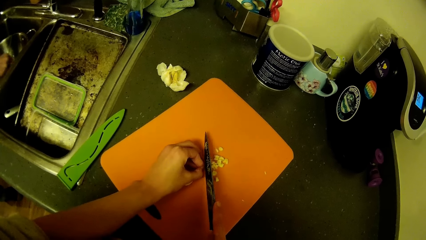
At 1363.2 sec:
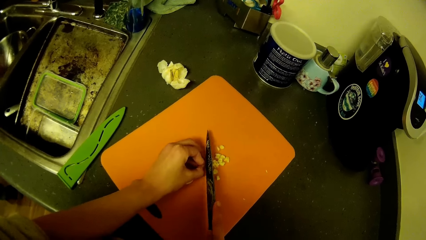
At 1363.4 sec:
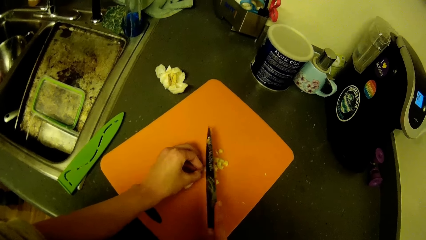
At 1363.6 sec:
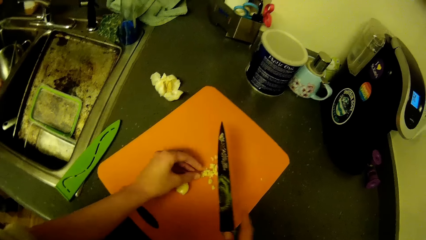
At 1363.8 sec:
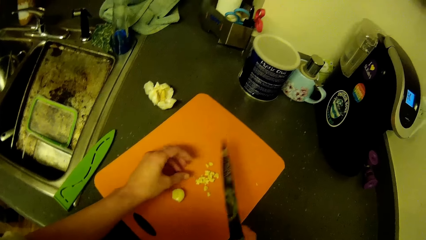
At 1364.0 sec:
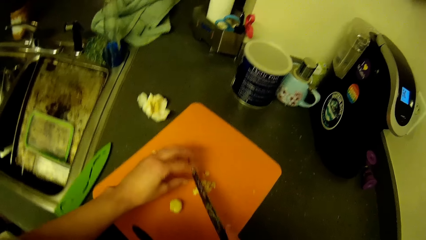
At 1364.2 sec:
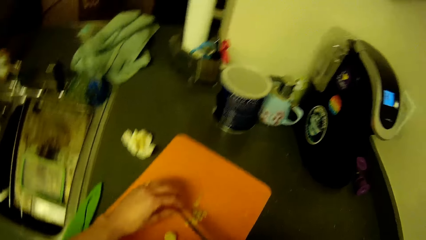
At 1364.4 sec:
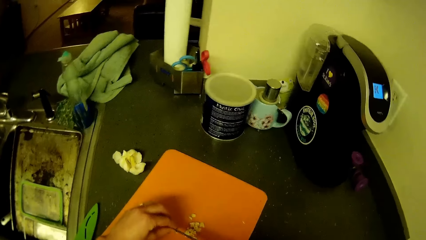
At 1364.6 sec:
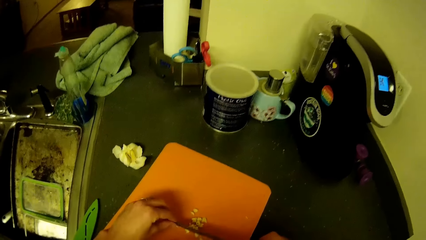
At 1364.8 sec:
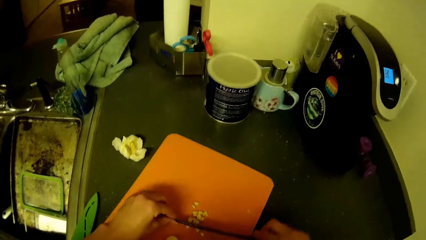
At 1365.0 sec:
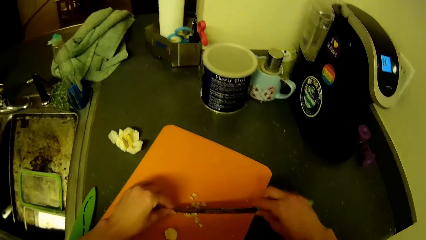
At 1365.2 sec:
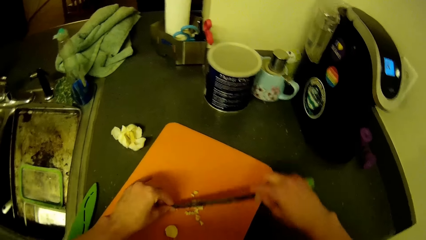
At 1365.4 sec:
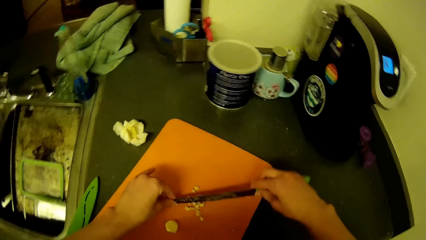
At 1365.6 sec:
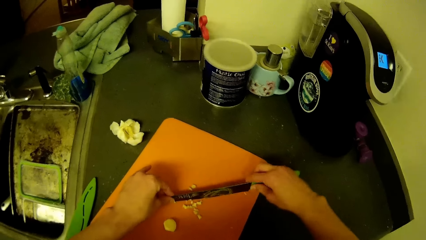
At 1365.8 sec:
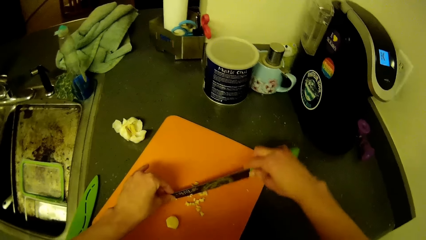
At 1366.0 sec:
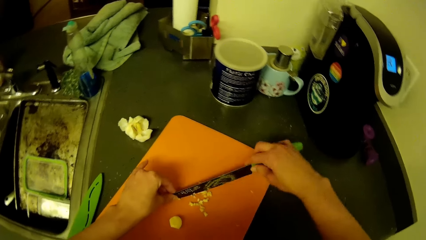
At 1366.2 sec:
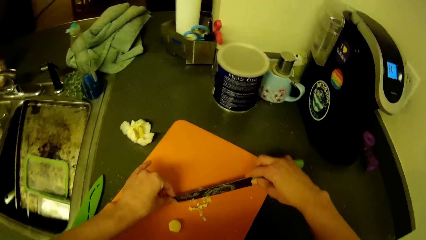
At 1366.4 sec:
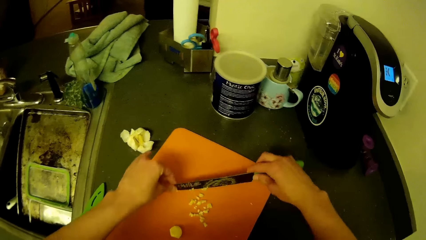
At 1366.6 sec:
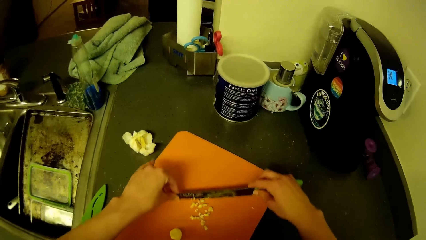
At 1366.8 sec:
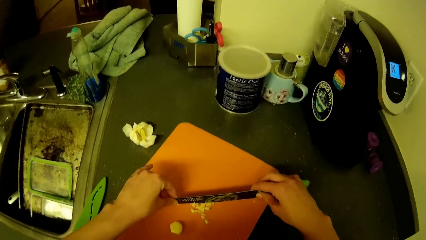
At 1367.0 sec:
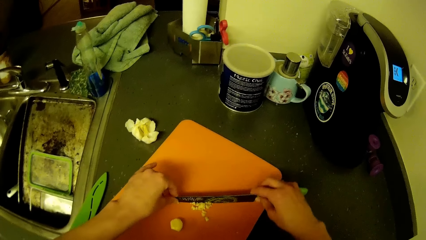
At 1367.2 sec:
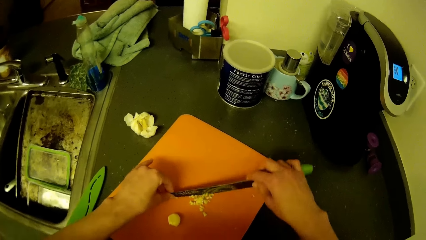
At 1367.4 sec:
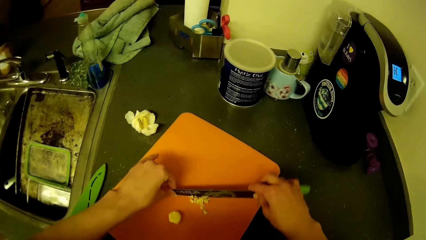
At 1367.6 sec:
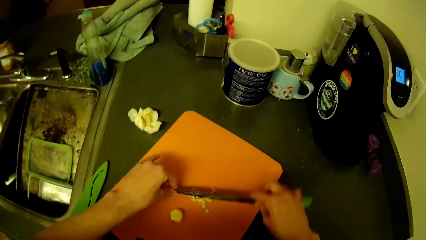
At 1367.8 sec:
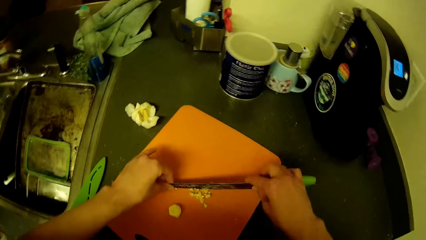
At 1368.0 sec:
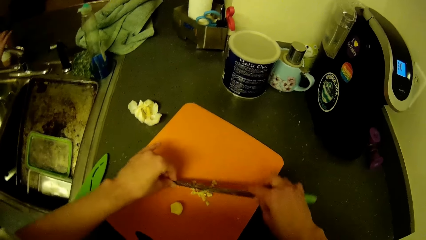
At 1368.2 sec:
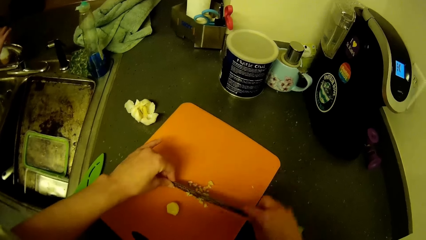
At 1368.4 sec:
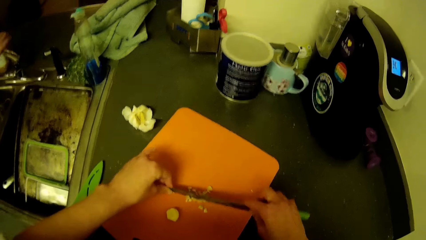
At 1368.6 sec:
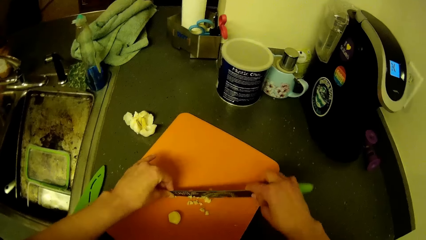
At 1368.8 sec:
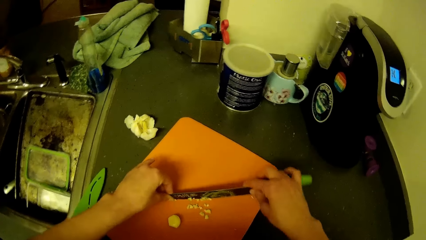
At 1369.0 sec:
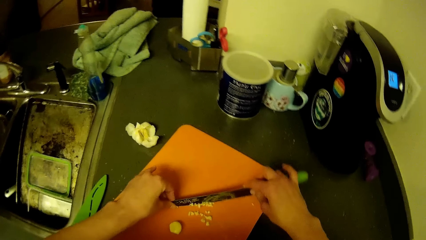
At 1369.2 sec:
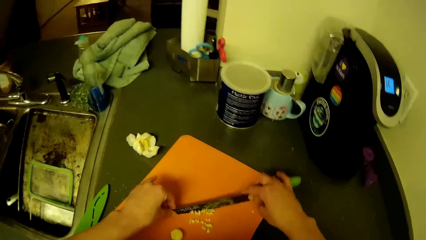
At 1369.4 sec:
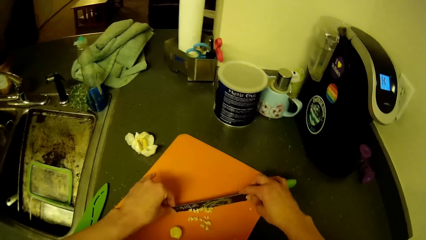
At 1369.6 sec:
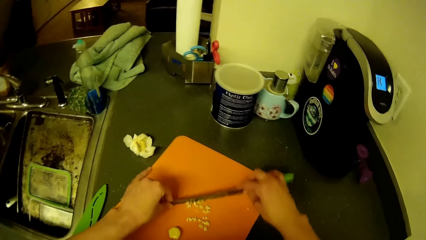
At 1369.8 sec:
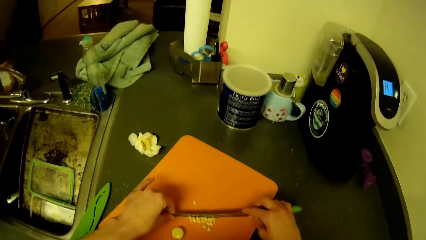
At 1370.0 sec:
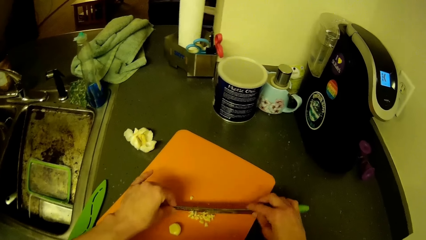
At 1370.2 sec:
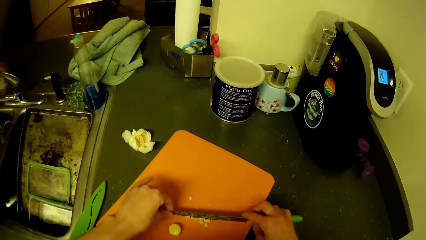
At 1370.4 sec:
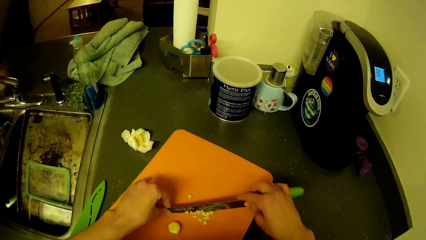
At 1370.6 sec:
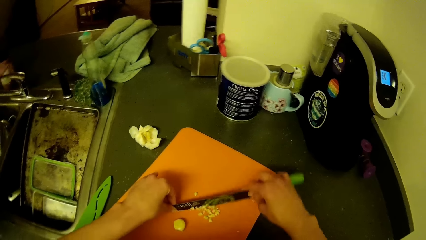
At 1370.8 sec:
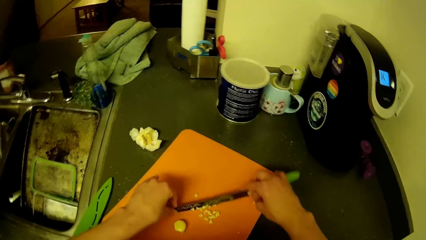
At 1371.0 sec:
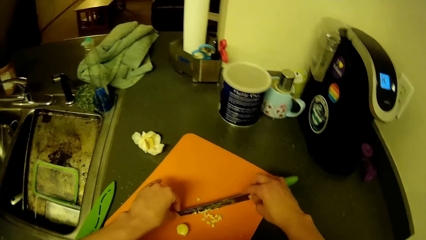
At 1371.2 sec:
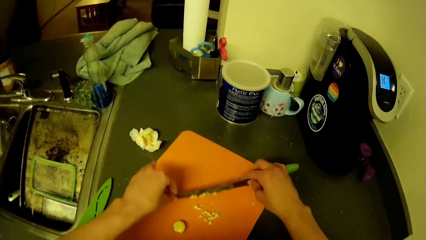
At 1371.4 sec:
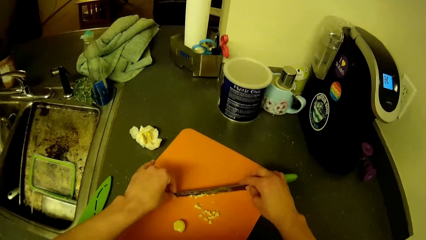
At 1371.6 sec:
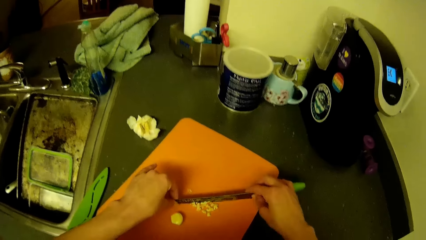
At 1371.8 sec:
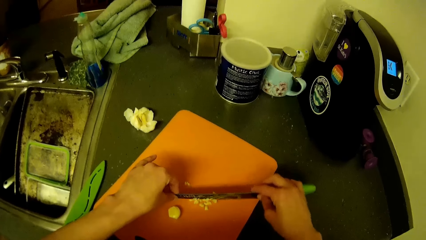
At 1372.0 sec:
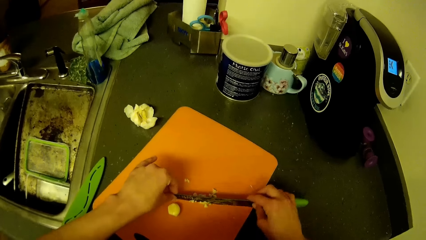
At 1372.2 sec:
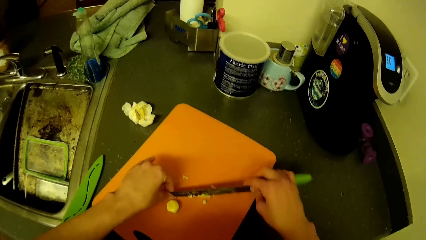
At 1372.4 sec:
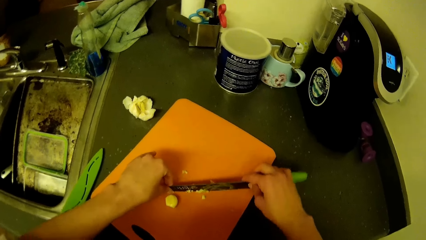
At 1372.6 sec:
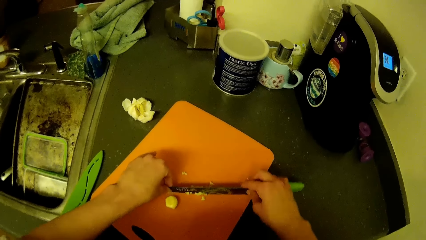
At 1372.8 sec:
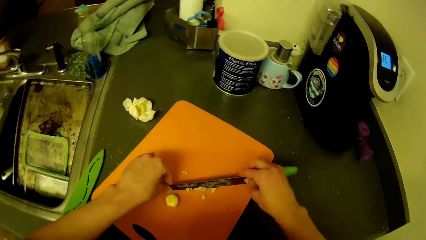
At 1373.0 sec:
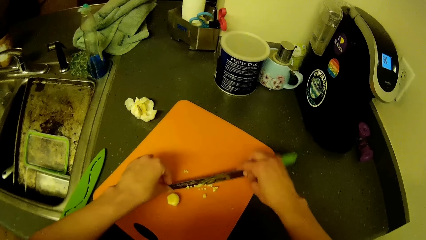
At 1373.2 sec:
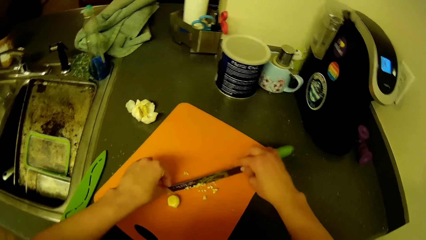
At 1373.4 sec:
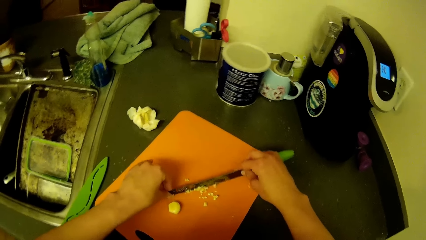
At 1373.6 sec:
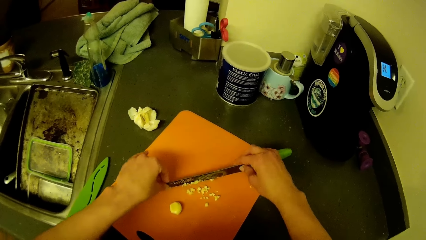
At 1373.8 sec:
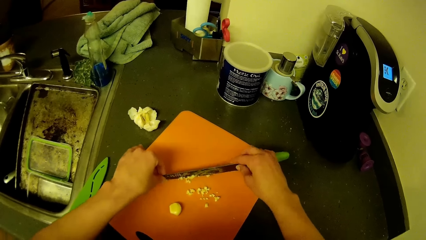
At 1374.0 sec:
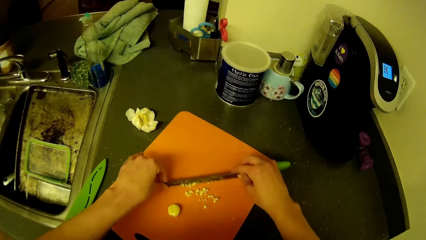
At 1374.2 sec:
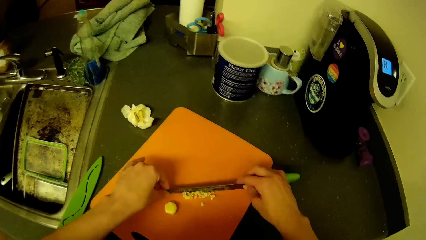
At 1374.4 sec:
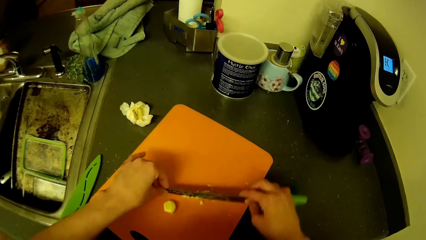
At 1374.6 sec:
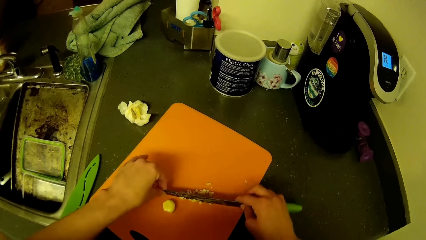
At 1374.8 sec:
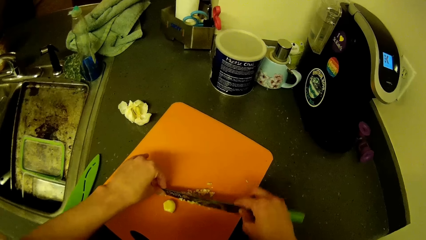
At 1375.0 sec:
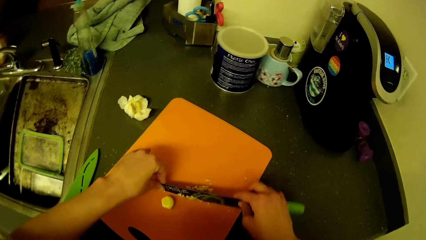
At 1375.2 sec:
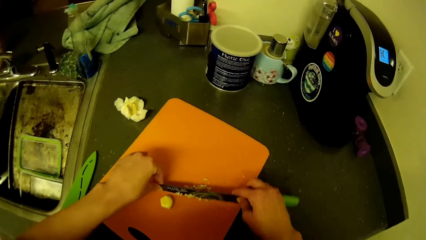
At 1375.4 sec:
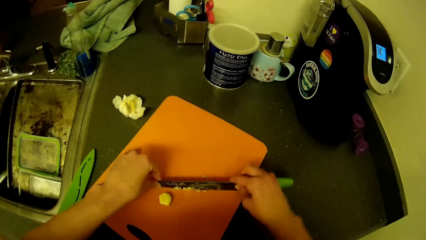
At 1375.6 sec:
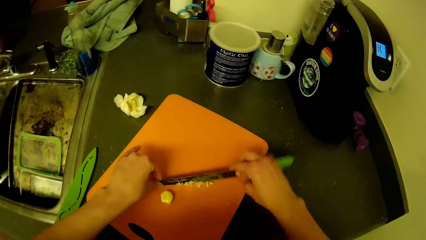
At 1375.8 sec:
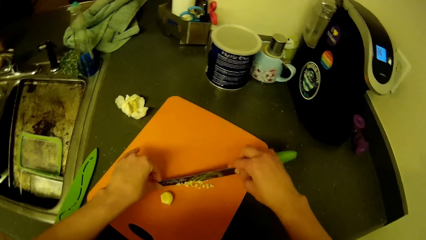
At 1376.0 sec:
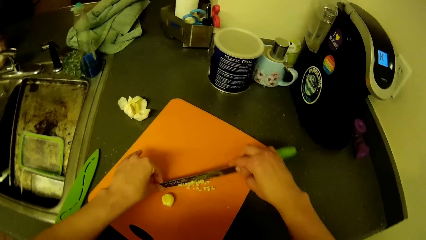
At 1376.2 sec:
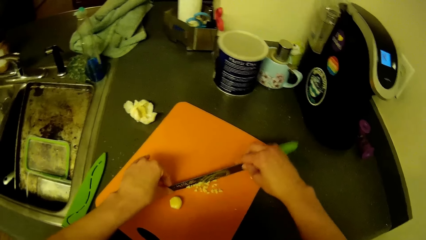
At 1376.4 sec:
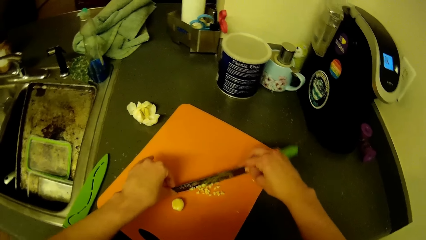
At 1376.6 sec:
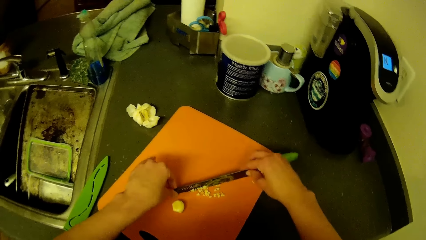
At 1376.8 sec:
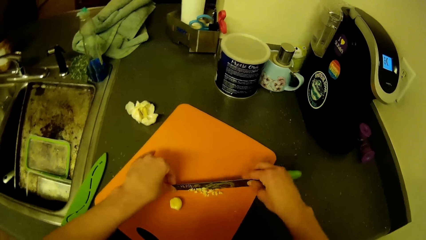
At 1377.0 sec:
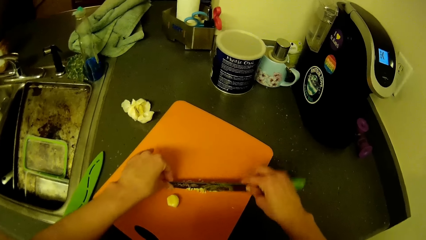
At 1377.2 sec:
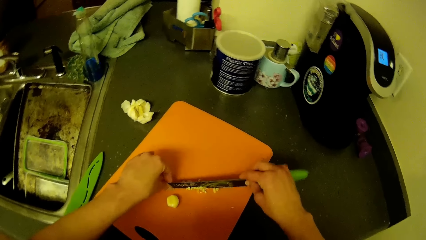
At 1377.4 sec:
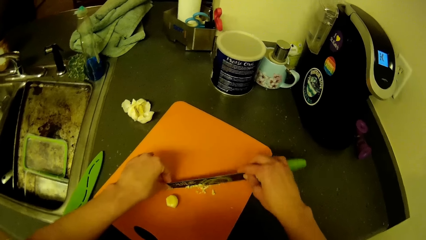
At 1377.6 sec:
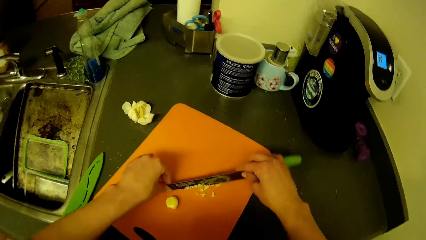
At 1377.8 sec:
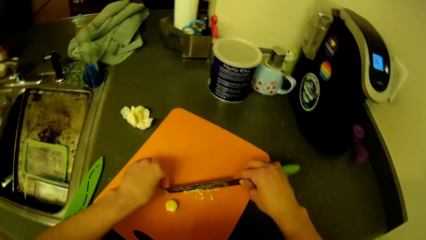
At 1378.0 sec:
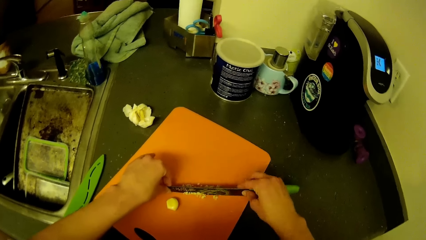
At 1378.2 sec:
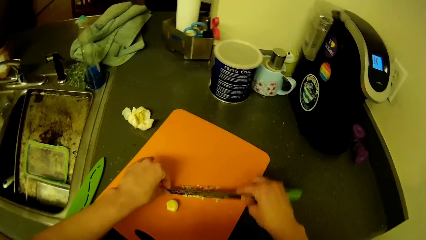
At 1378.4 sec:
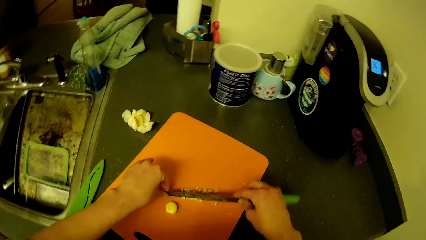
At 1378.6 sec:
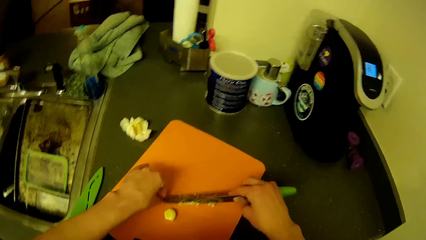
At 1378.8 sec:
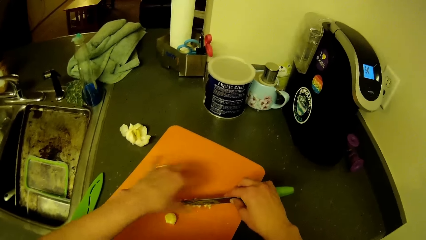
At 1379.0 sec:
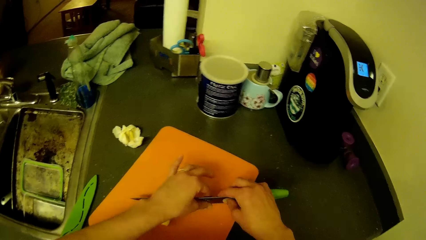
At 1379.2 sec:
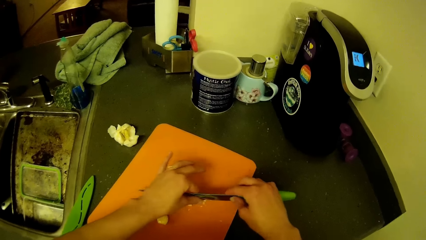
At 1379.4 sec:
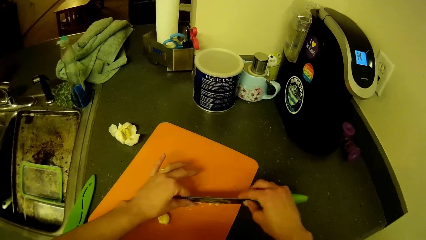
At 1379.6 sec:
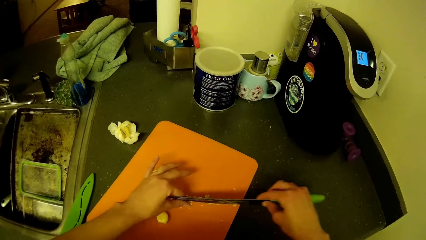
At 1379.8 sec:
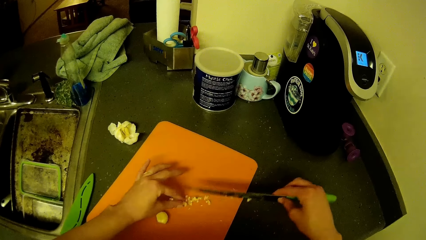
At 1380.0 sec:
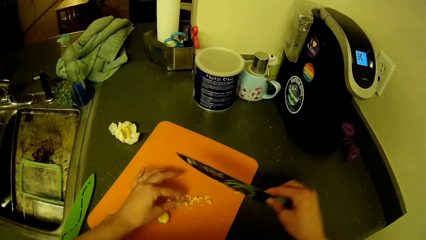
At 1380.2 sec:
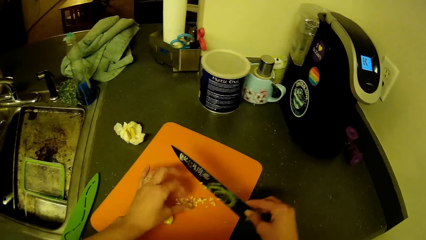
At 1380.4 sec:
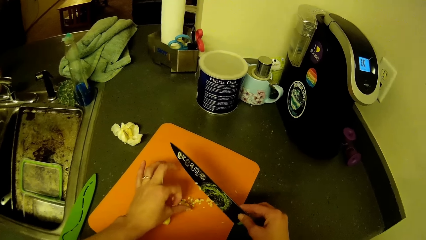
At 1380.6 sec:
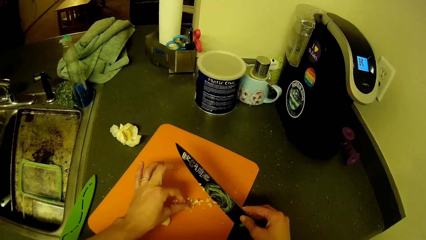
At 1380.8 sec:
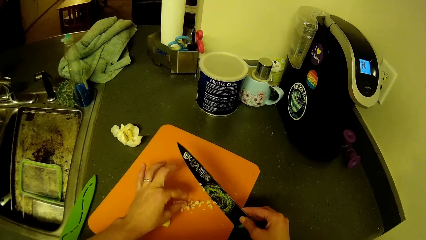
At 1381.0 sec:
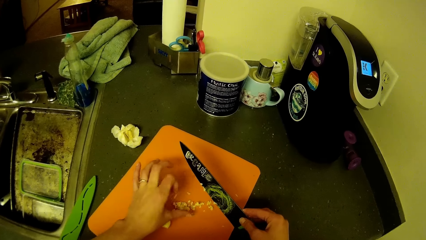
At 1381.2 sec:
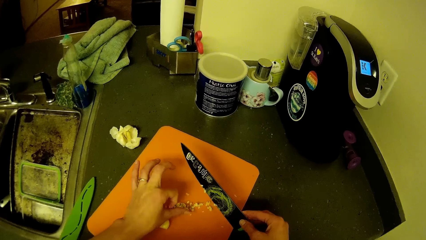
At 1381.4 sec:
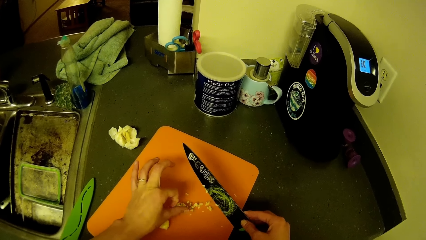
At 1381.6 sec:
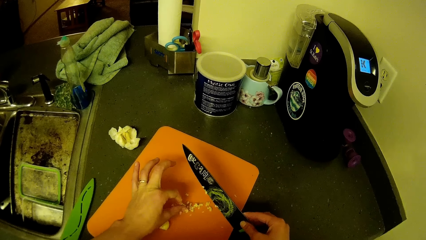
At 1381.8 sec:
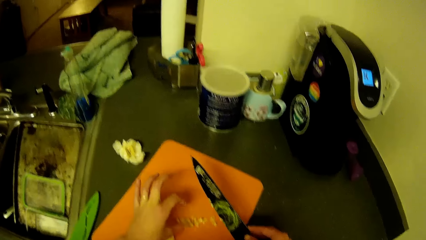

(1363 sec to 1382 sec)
The camera wearer chops the garlic. She wipes the garlic from the knife with her left hand.
